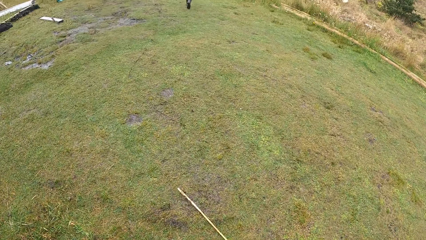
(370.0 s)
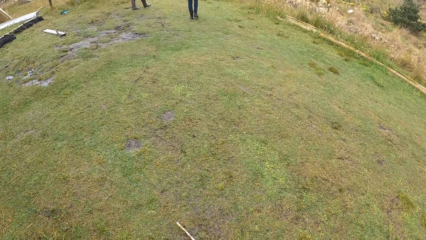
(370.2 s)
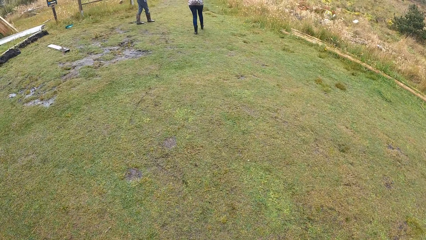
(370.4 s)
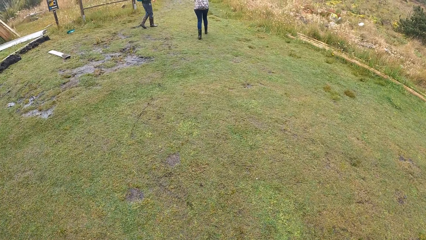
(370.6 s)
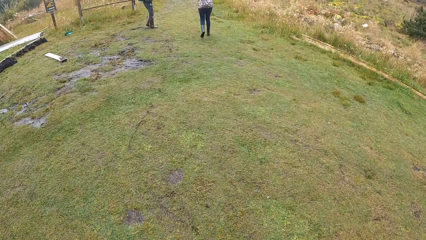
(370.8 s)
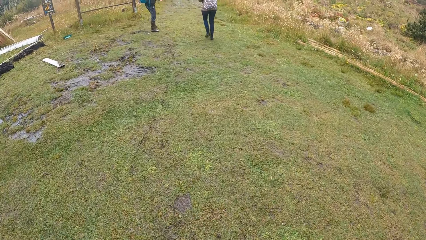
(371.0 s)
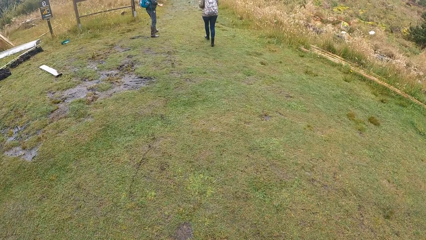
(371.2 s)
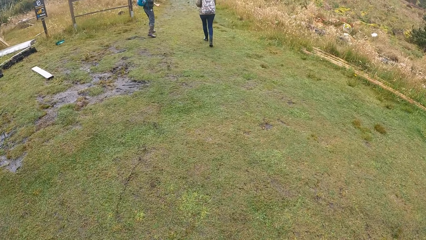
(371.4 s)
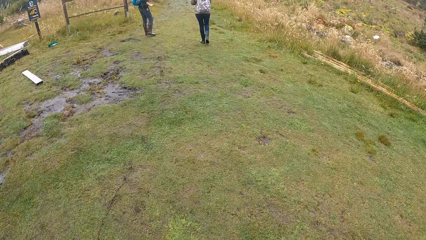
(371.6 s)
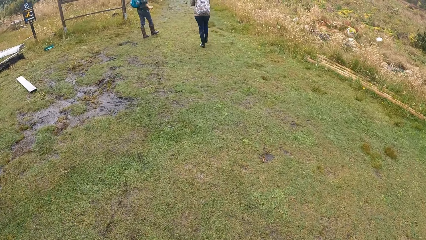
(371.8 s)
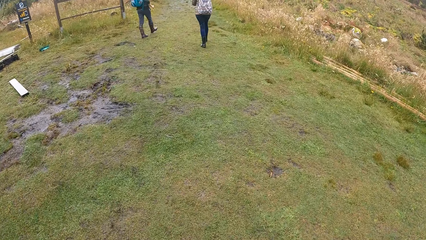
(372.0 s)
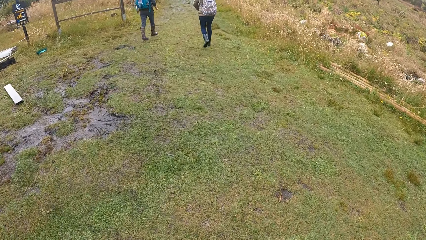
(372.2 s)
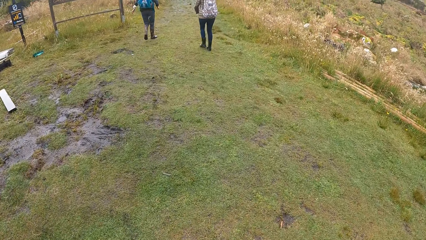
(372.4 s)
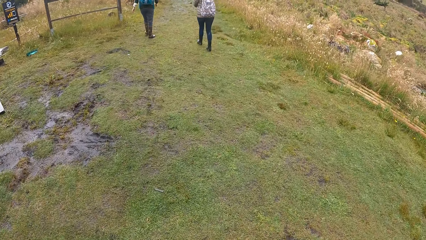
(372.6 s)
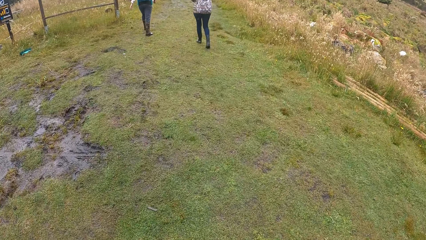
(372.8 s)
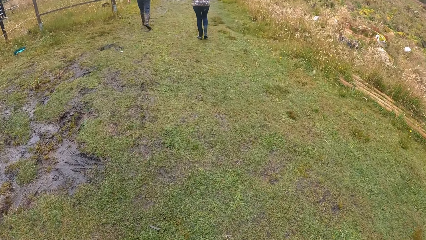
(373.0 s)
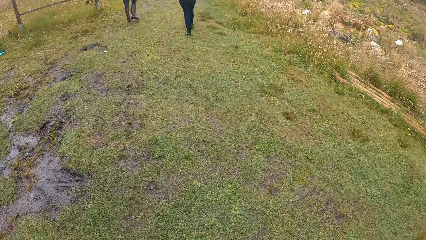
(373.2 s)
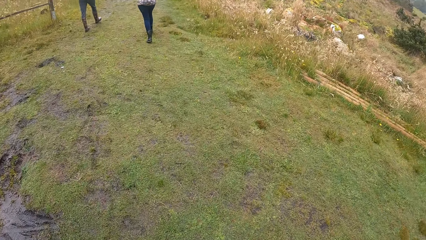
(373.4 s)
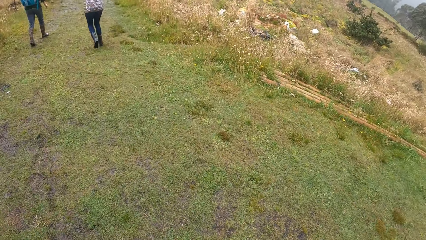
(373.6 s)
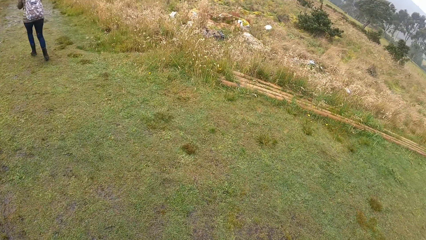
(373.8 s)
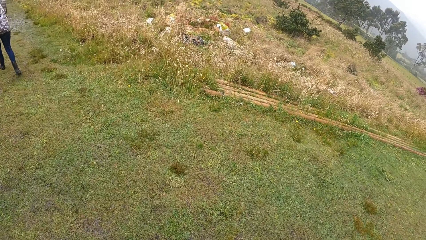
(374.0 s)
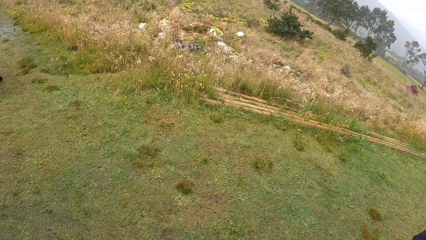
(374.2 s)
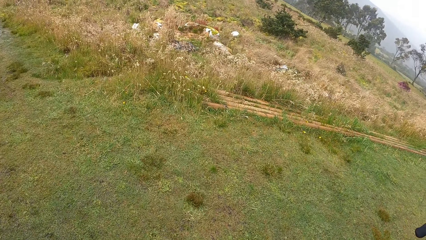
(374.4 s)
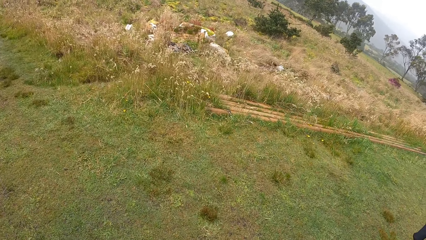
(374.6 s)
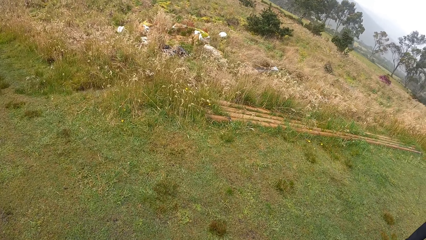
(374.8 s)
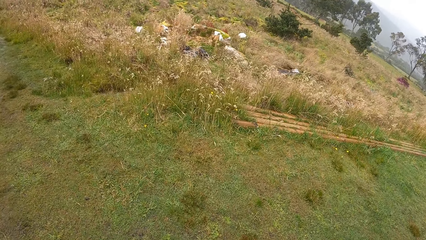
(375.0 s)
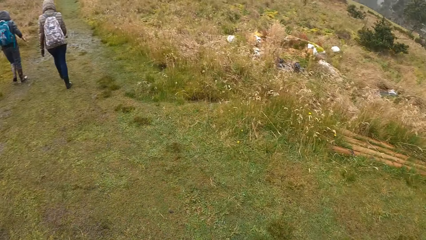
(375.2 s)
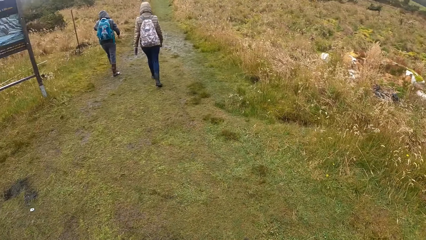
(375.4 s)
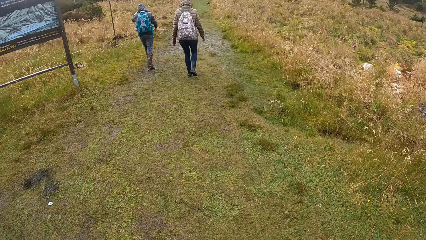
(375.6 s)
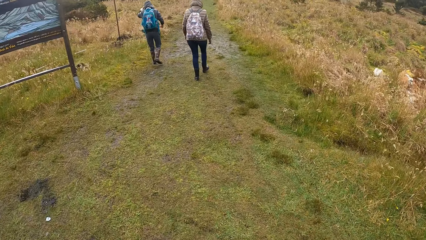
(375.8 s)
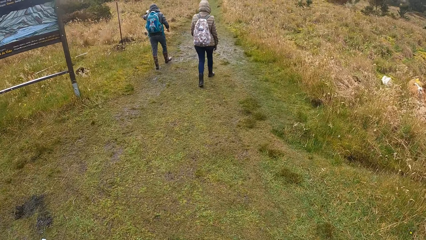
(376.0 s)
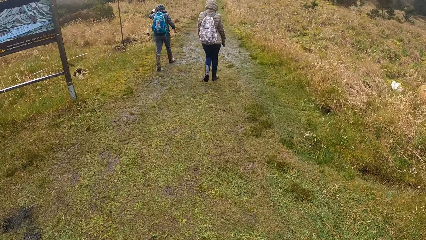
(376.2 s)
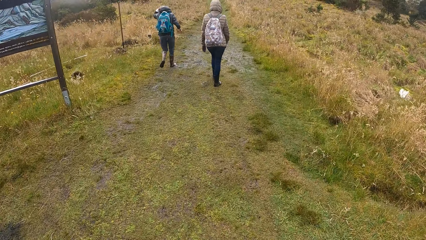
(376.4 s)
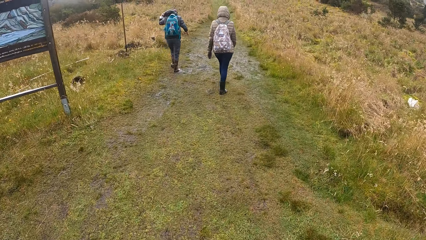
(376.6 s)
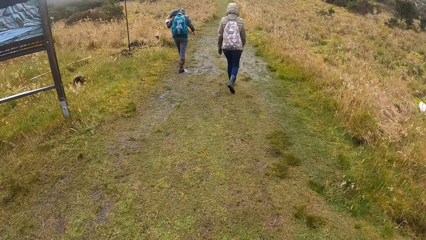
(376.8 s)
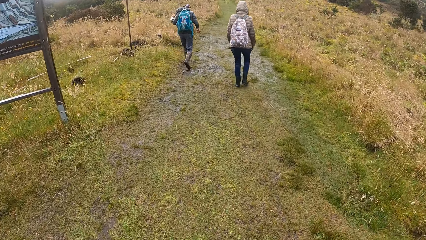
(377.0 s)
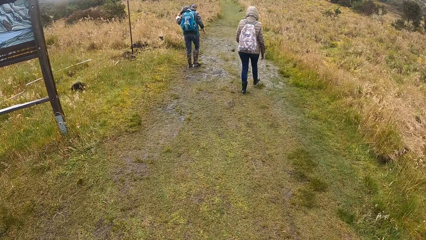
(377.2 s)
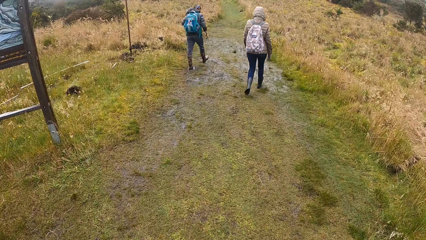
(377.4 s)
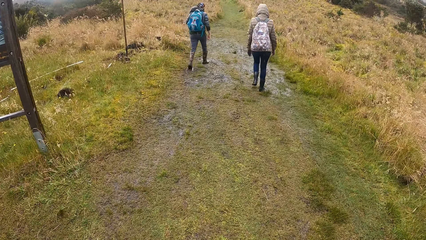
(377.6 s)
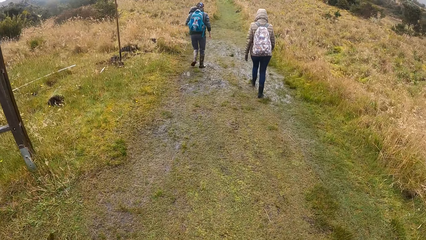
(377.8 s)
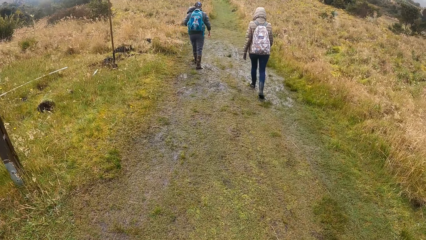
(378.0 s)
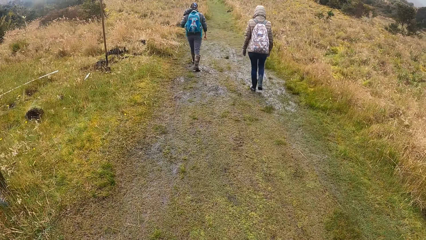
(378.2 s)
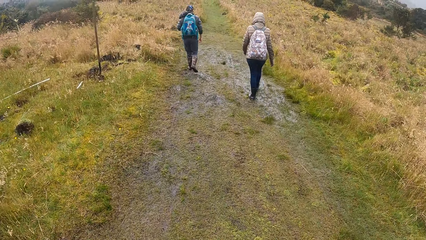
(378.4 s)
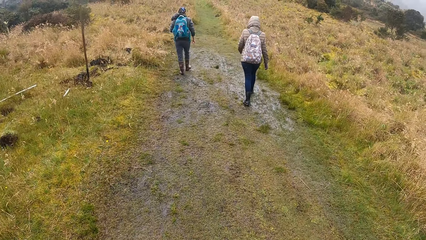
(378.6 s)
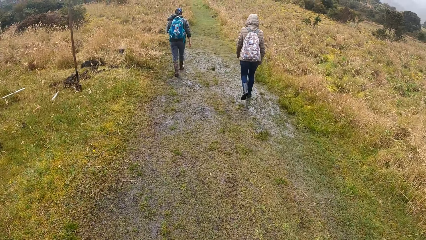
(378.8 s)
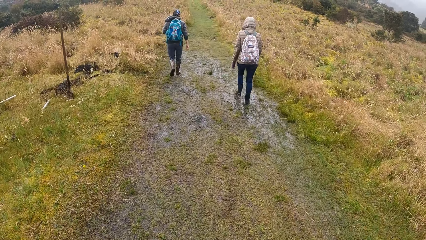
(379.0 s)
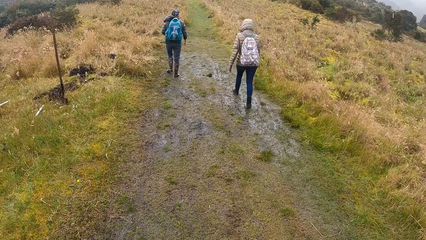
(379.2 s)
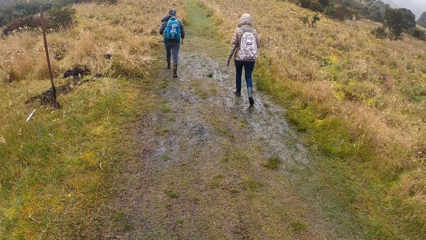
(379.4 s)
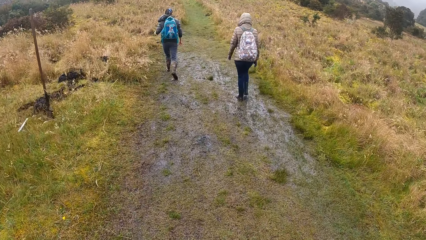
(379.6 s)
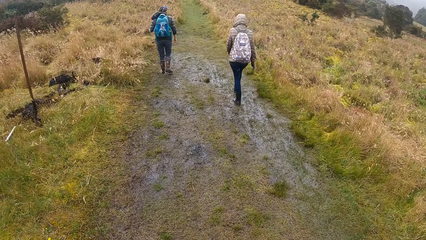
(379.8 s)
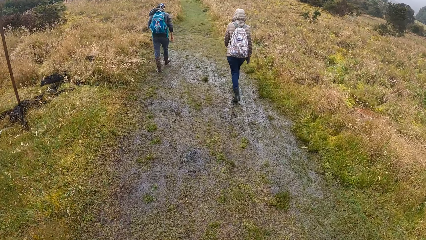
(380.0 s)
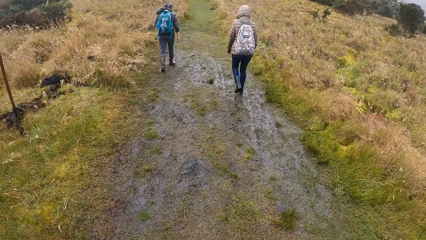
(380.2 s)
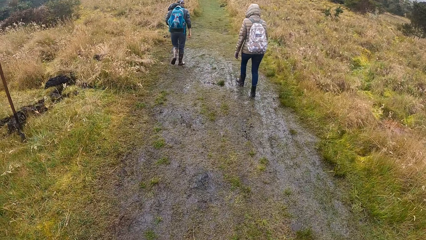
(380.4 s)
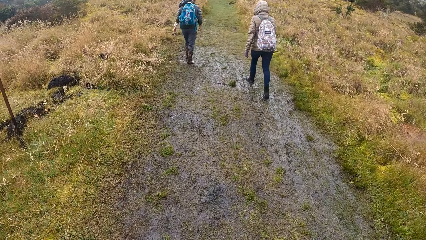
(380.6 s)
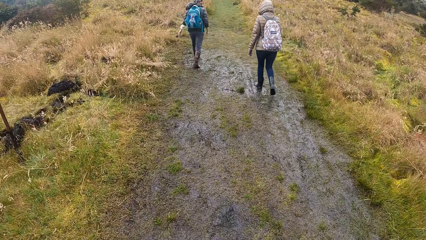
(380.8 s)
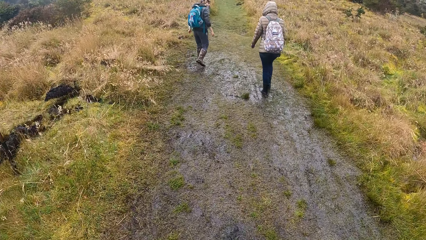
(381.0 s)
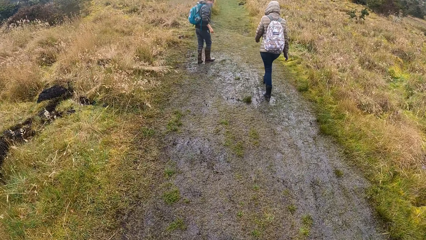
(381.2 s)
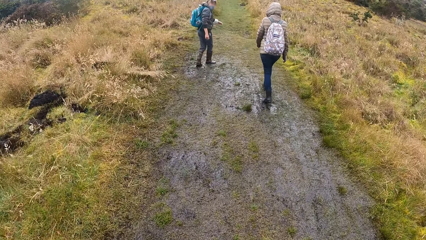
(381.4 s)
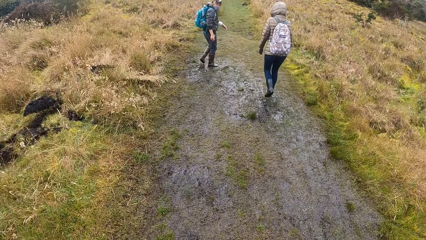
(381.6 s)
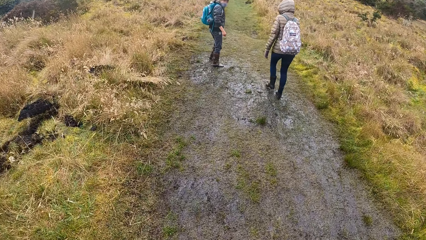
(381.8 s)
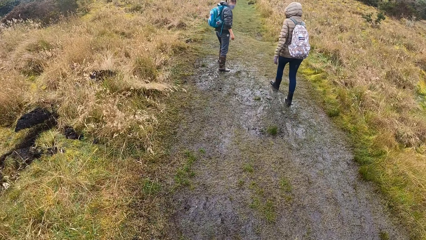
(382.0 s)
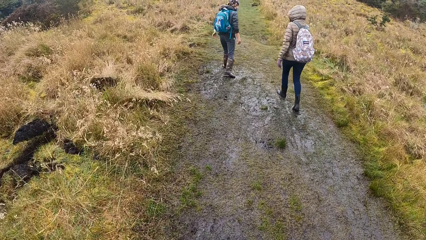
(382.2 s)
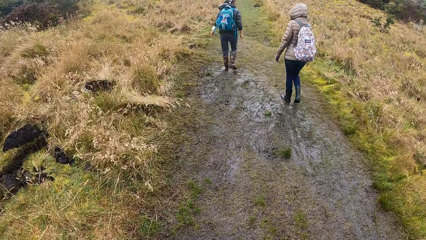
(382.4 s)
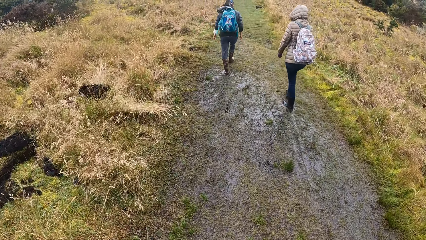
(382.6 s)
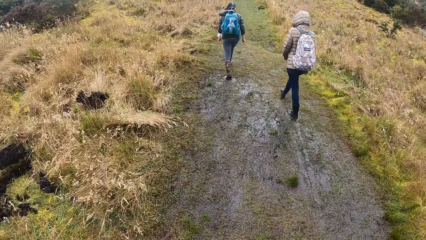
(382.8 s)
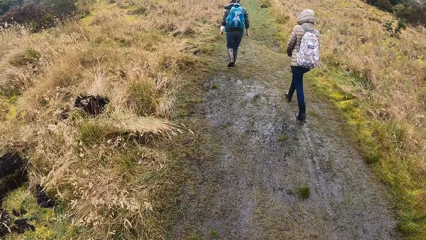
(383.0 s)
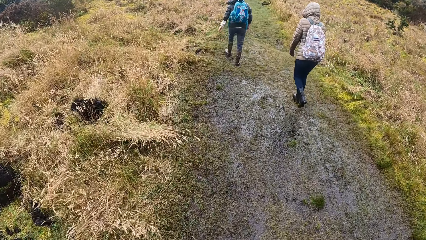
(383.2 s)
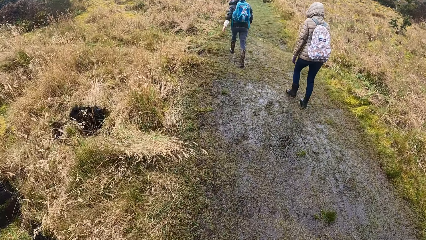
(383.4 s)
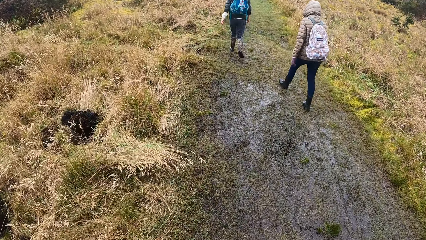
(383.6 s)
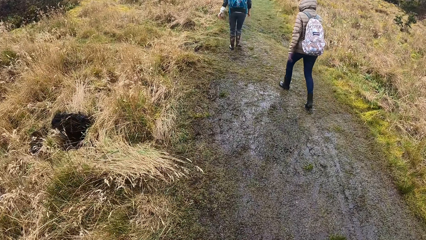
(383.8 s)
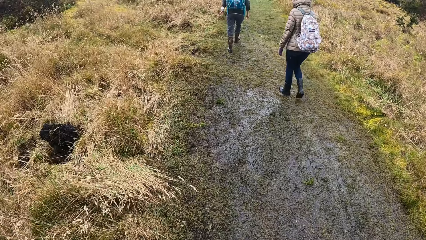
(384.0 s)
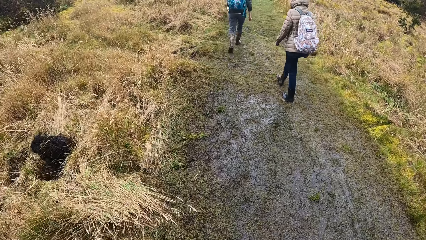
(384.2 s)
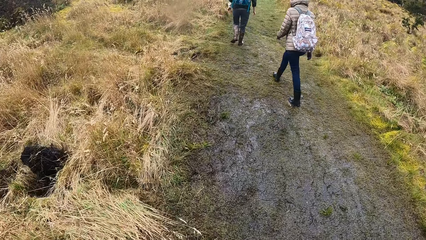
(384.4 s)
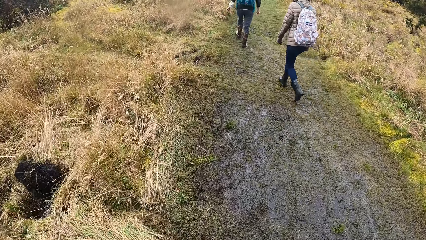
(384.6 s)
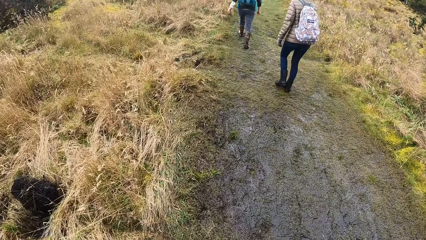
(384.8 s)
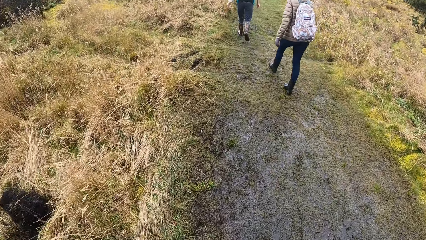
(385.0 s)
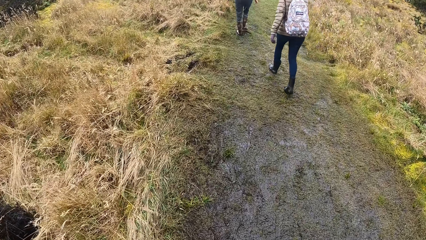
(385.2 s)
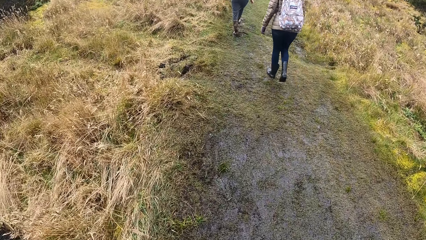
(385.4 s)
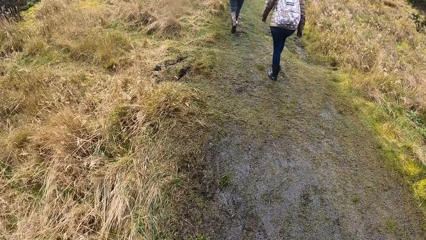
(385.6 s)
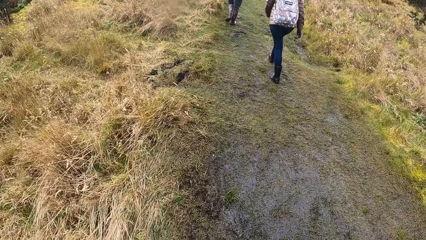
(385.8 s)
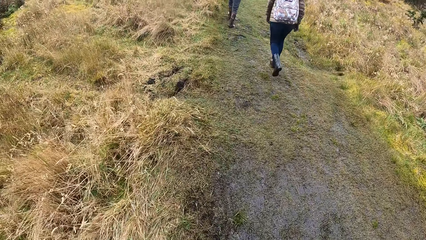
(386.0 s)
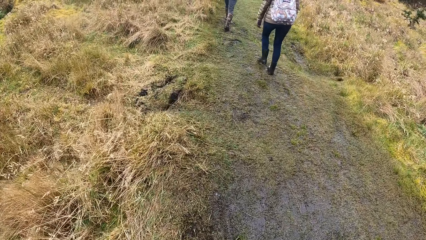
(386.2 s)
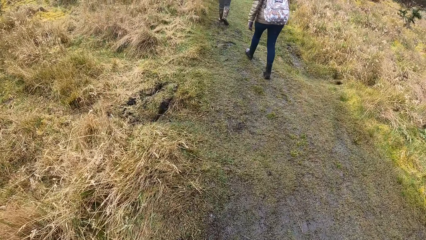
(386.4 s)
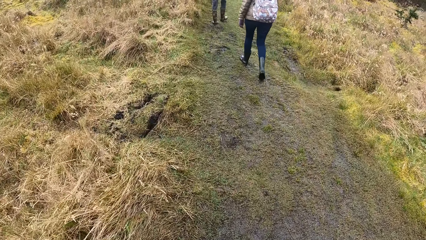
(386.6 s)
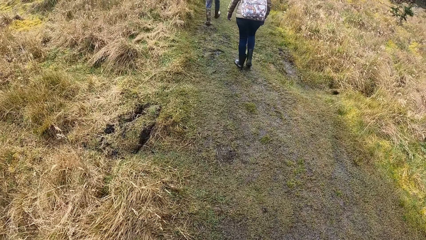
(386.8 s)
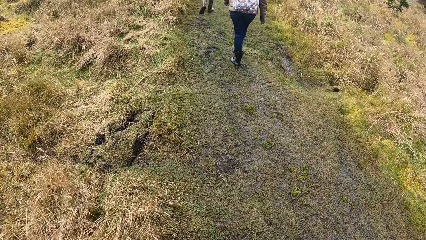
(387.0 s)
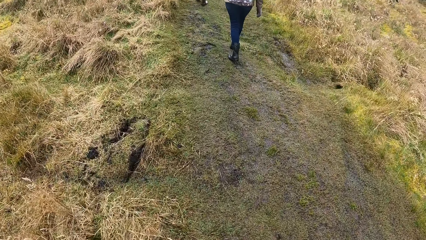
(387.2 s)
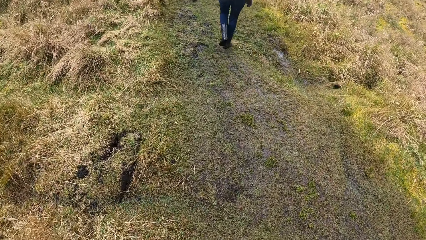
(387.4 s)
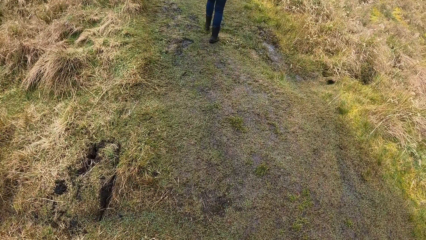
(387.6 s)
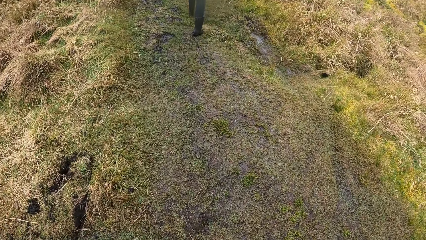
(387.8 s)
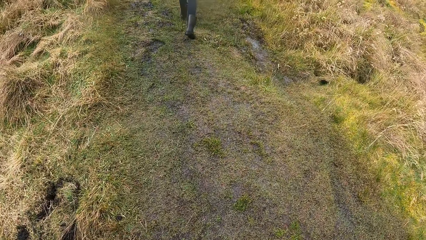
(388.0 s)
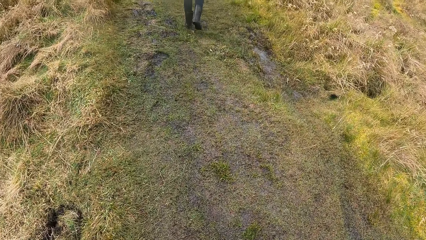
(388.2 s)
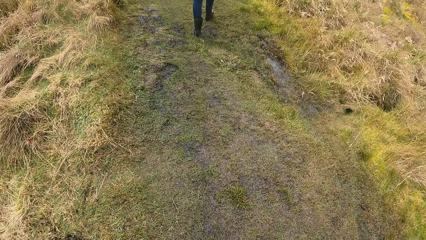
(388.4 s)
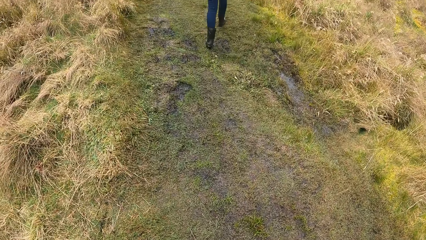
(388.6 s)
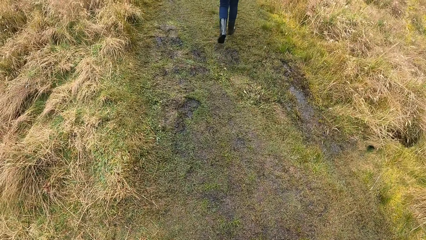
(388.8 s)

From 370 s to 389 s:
The camera wearer walks on a lawn. A woman walks on the lawn. Another woman walks on the lawn. The other woman walks through a bushy path. The first woman walks through the bushy path. The camera wearer looks around the field. They walk through the bushy path in the field.
